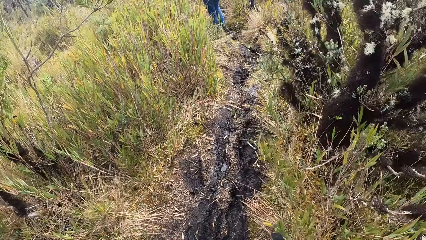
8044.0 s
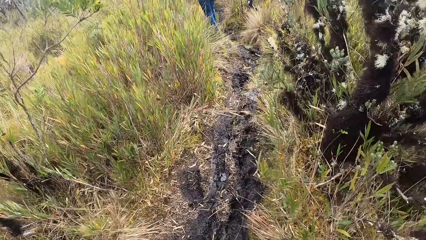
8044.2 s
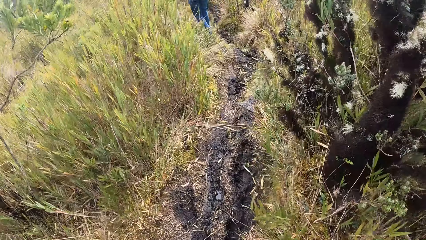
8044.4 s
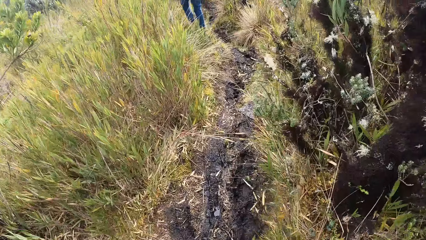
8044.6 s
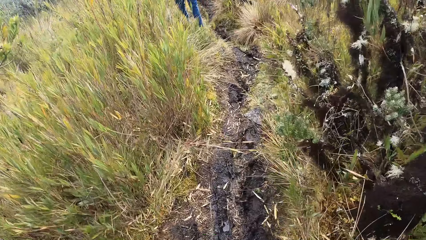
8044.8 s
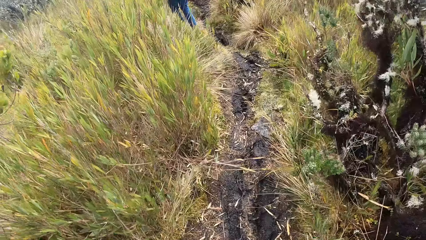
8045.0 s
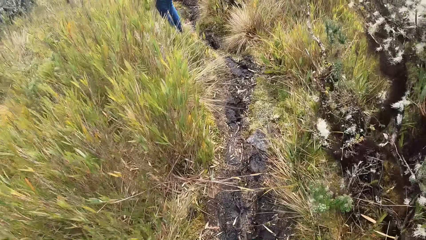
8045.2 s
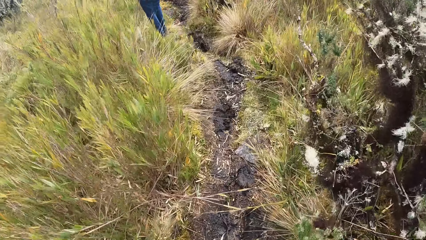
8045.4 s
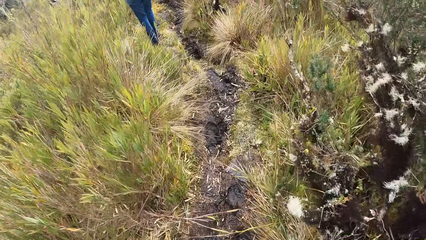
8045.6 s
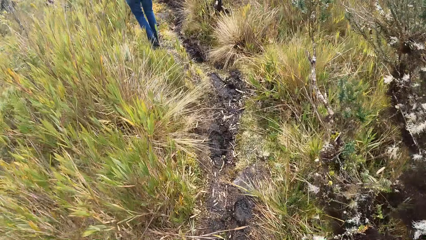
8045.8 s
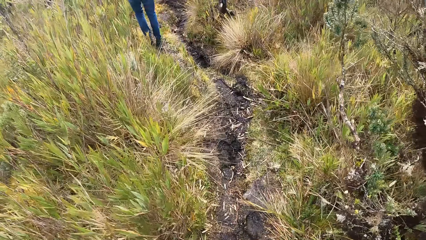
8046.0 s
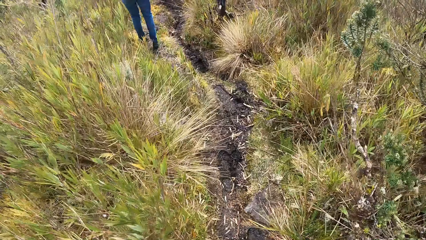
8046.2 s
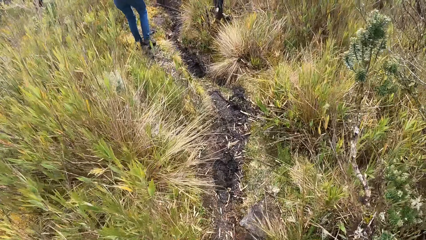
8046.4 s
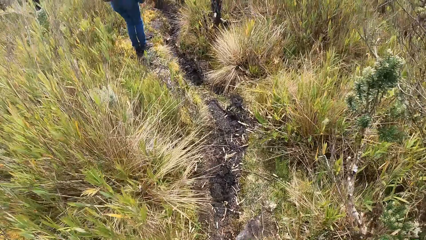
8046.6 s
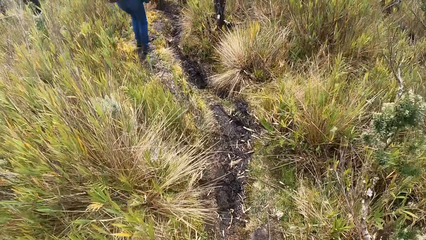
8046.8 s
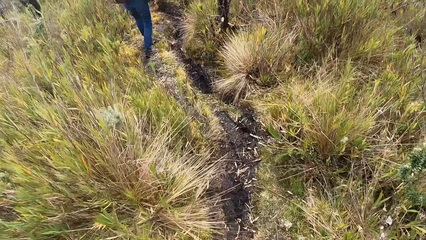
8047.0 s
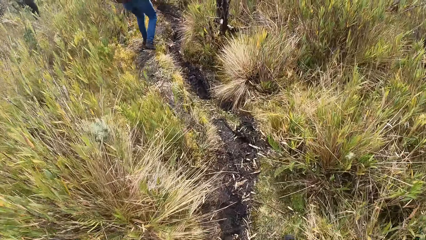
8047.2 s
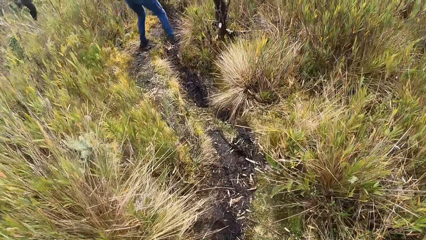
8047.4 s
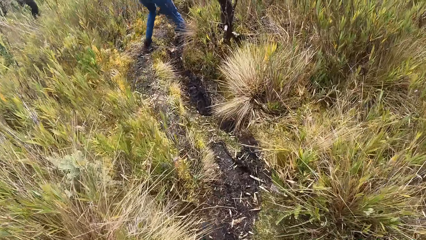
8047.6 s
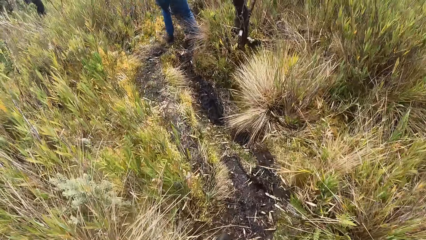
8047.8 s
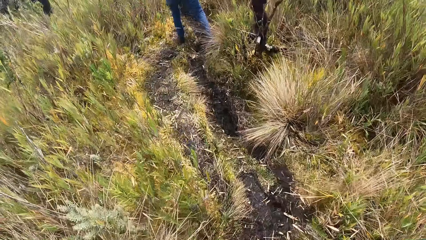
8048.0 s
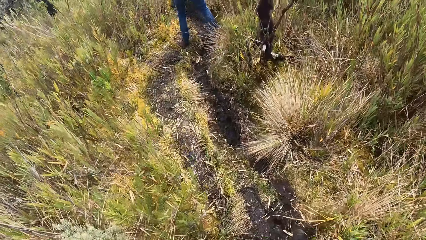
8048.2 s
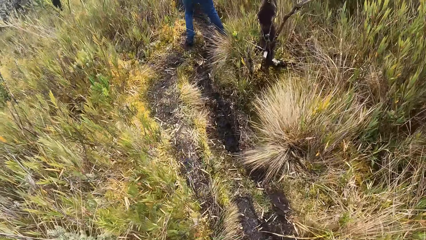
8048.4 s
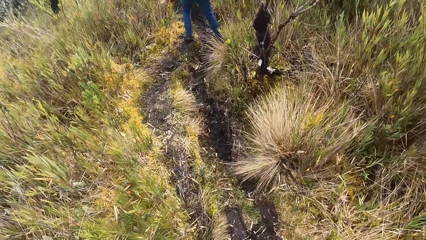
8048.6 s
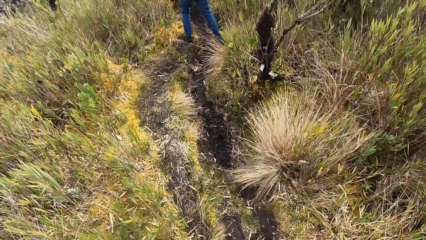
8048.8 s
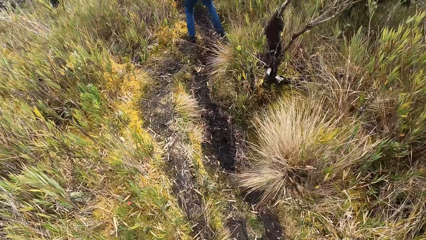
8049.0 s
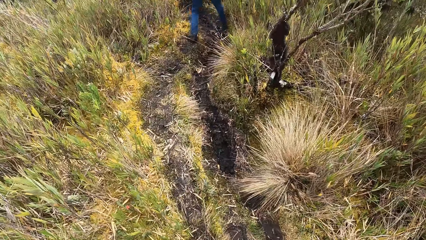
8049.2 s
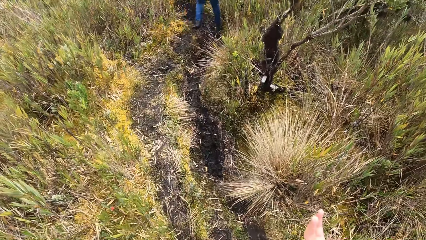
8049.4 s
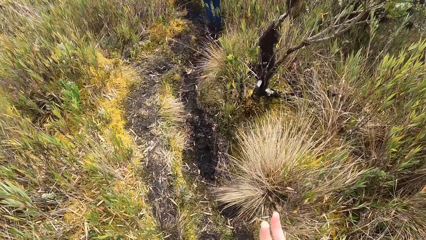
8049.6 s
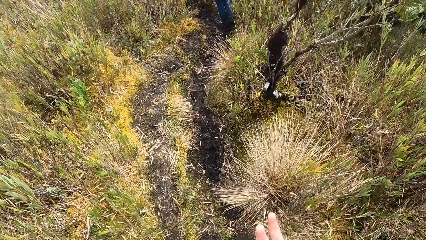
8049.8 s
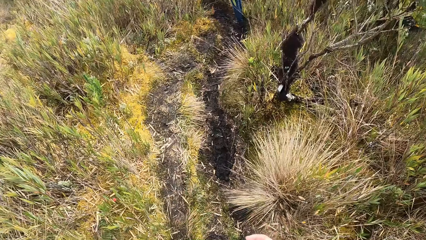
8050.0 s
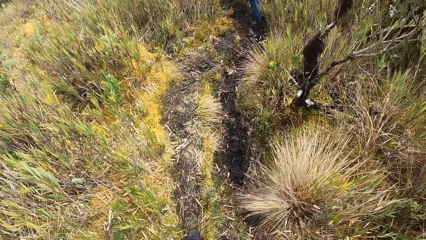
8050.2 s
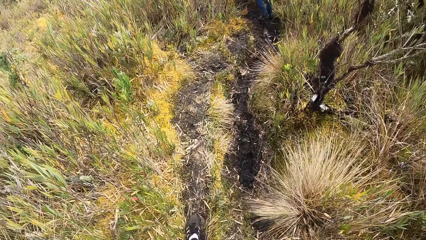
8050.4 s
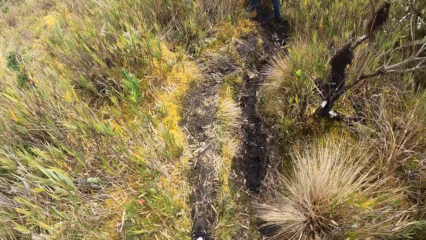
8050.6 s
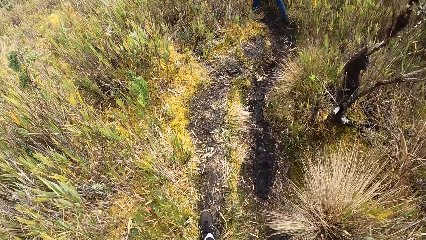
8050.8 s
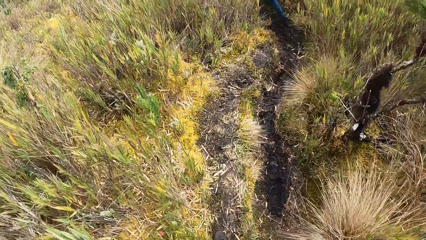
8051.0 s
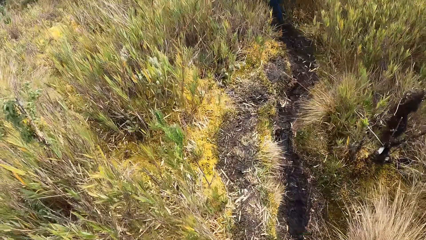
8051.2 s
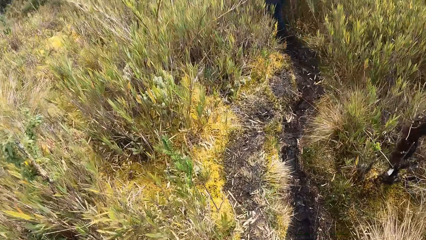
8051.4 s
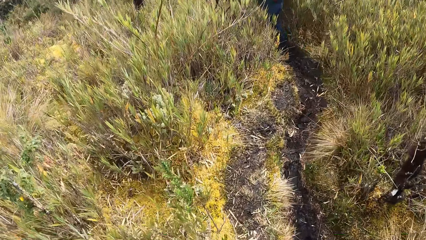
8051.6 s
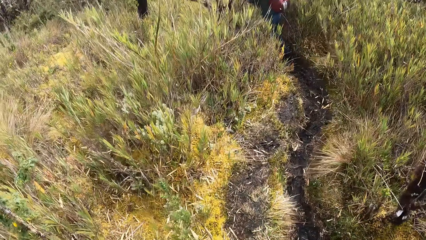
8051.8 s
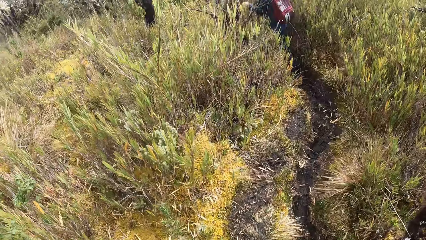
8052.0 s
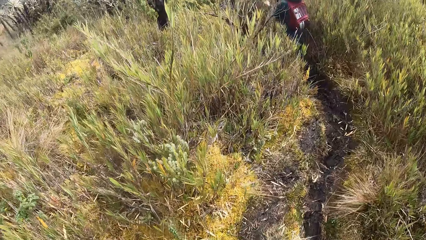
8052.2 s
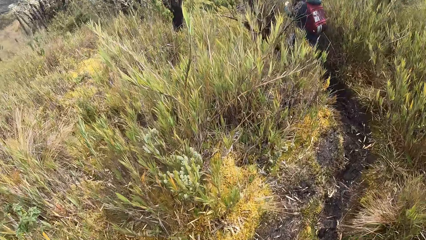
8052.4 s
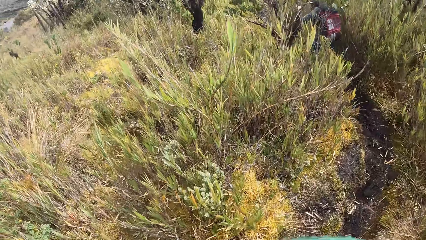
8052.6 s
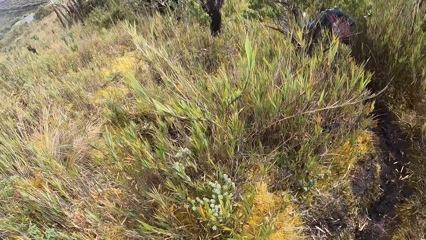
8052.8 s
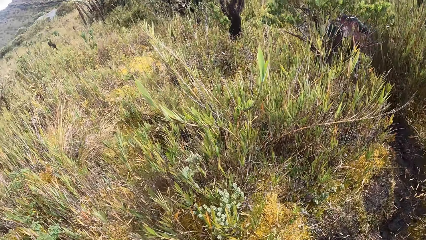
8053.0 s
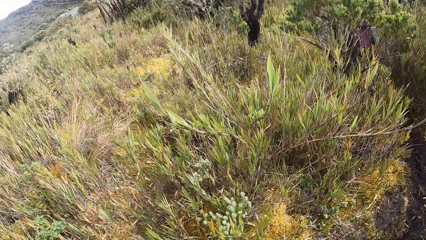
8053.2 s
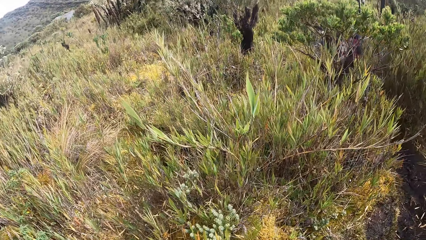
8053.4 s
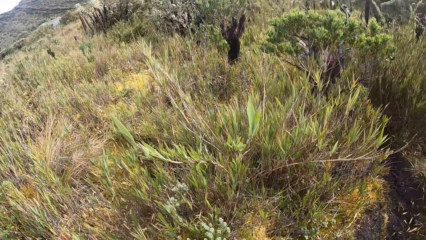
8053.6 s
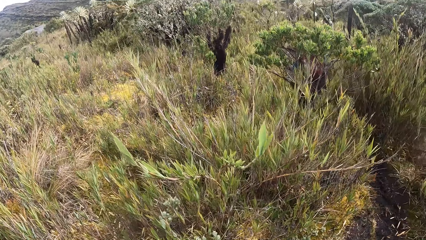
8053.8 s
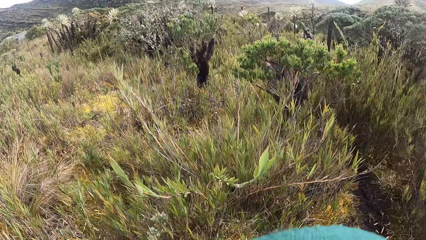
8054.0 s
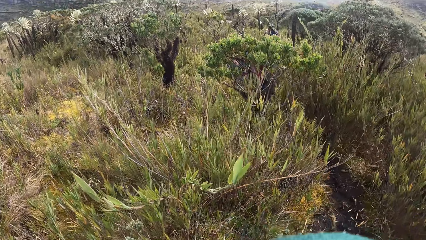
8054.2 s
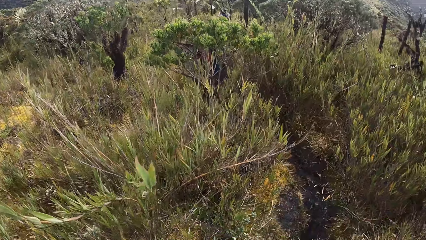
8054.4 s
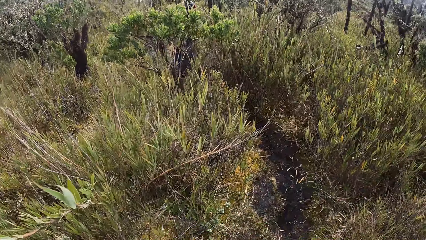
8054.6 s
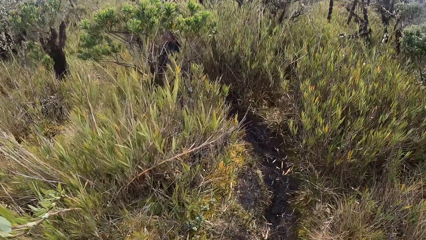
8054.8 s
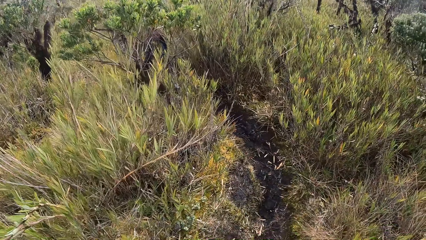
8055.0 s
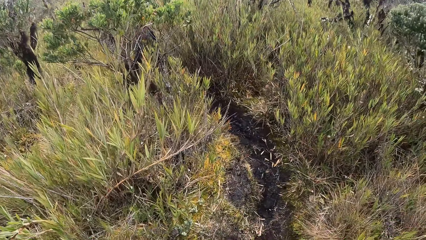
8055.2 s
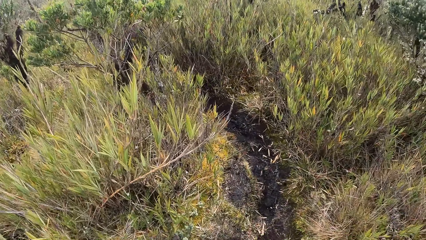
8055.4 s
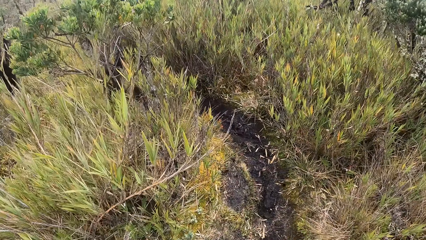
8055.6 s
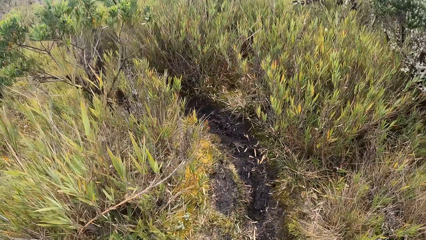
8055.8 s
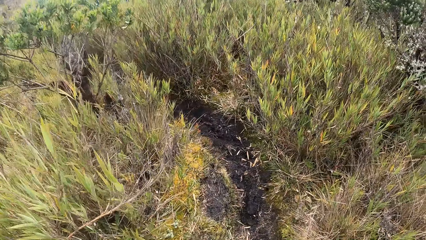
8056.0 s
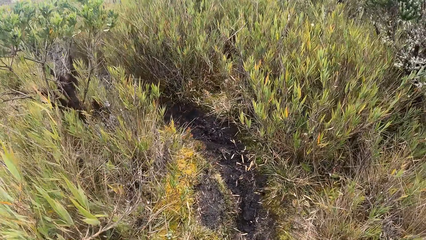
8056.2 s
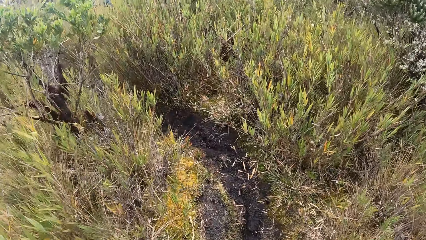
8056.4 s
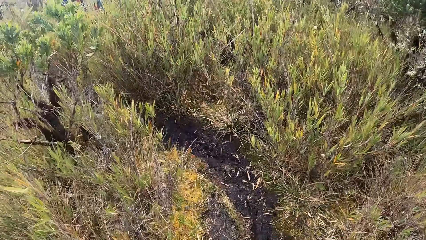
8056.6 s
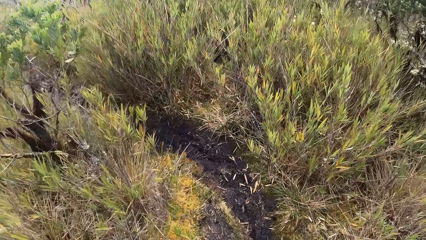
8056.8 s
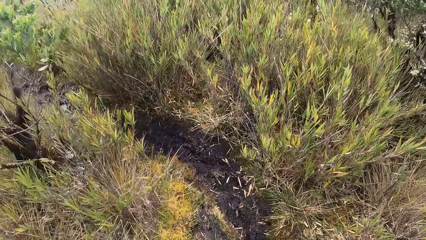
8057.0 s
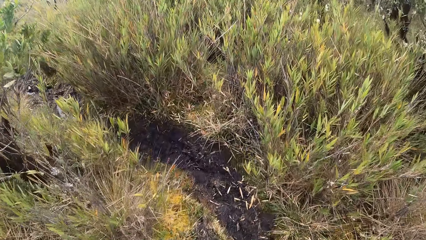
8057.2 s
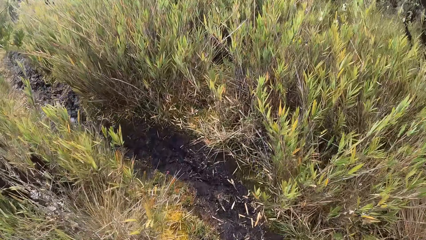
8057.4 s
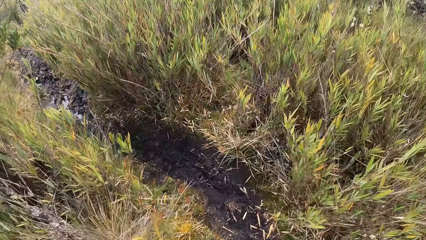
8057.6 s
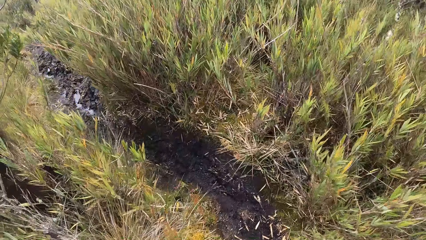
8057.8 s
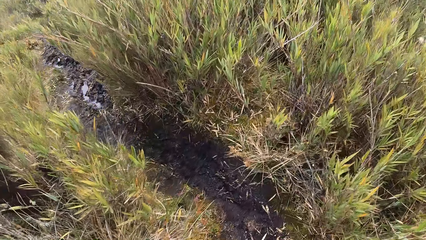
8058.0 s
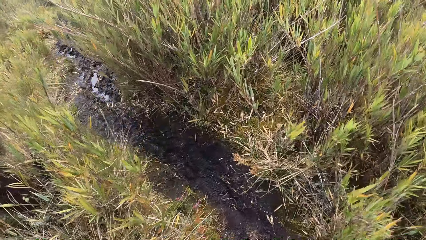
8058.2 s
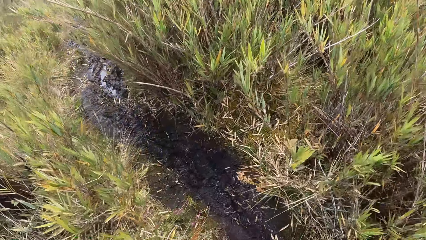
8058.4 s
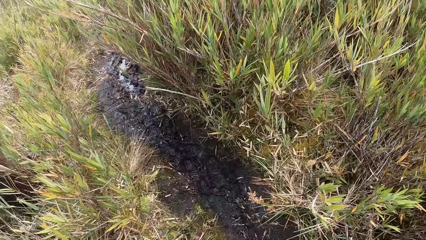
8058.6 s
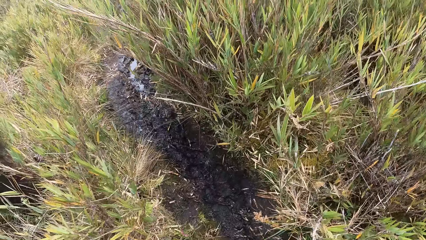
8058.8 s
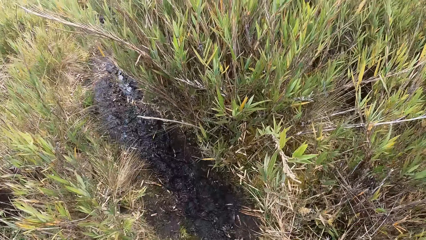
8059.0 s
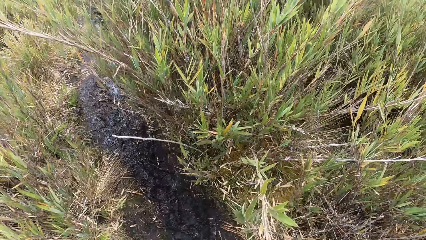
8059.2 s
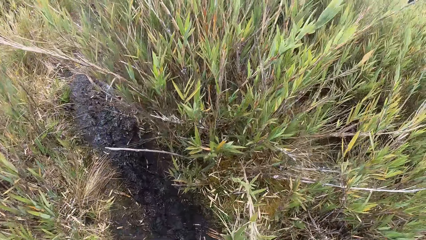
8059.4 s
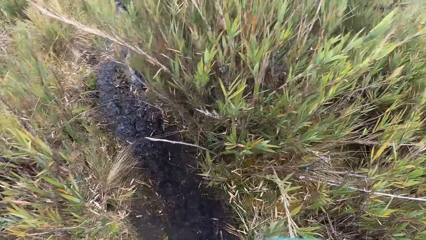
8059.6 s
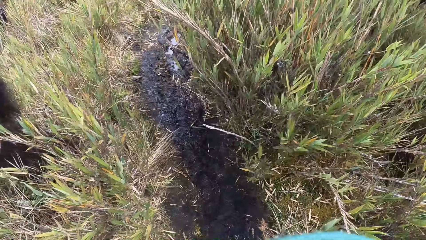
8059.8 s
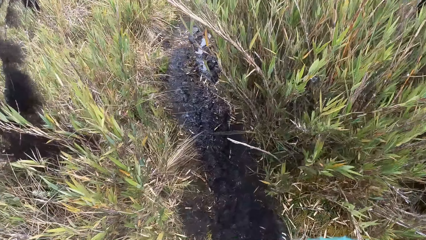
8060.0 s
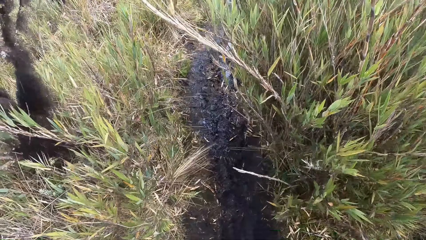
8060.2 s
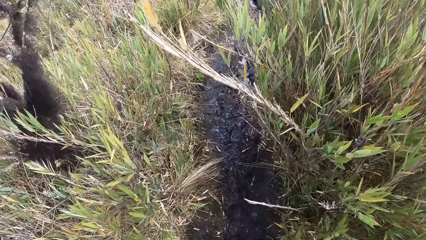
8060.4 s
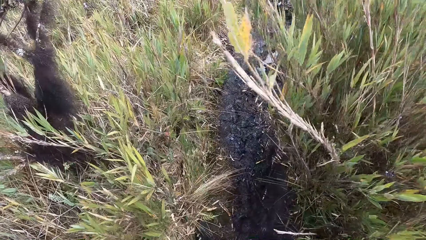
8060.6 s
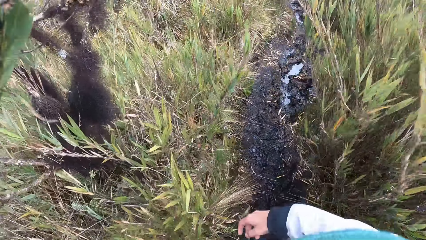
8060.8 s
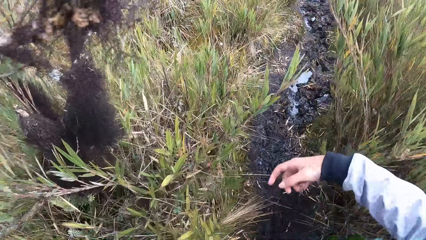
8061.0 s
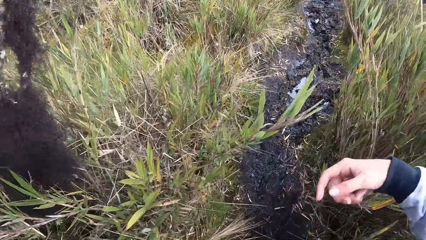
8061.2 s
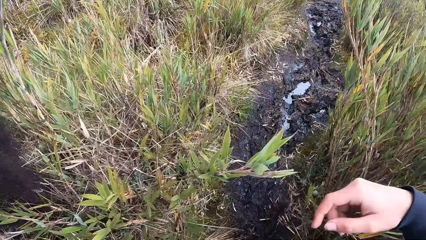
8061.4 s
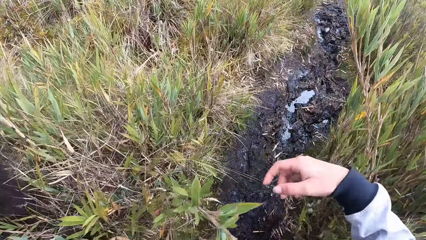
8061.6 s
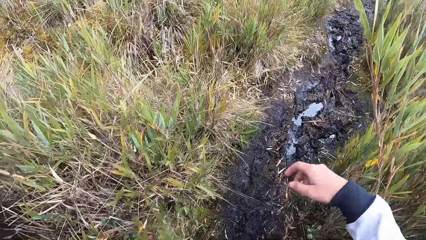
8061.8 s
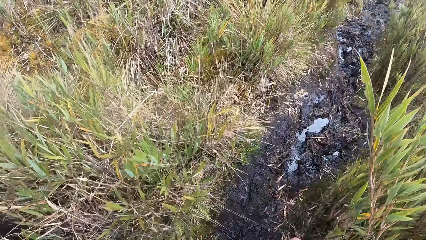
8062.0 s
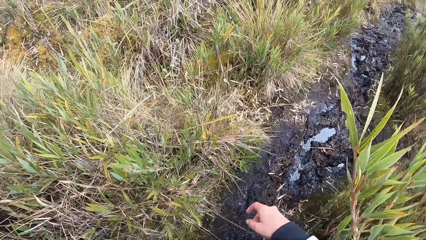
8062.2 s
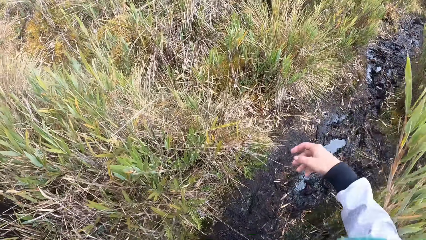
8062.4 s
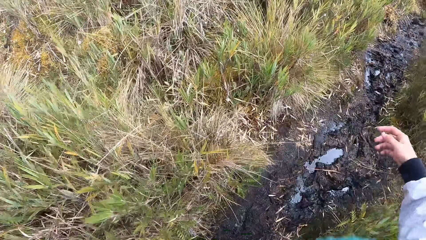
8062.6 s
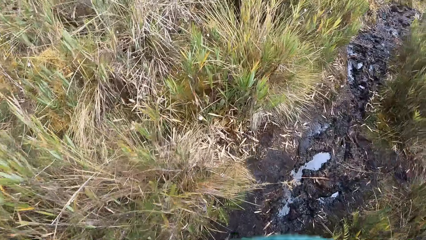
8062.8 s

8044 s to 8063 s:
The camera wearer moves their hand. They walk through the vegetation. They push shrubs.
